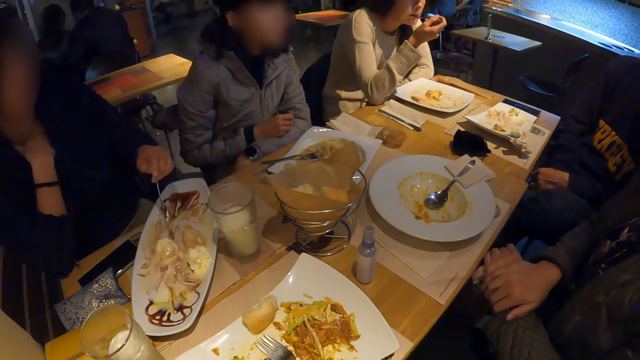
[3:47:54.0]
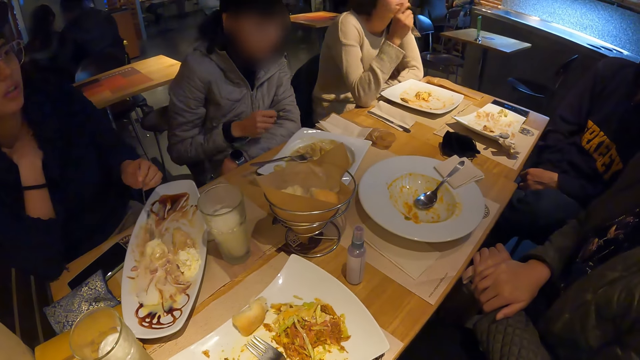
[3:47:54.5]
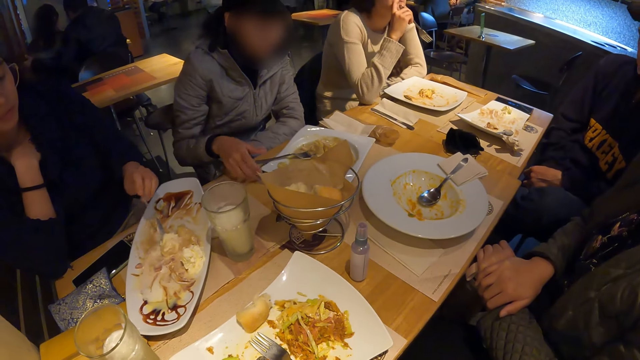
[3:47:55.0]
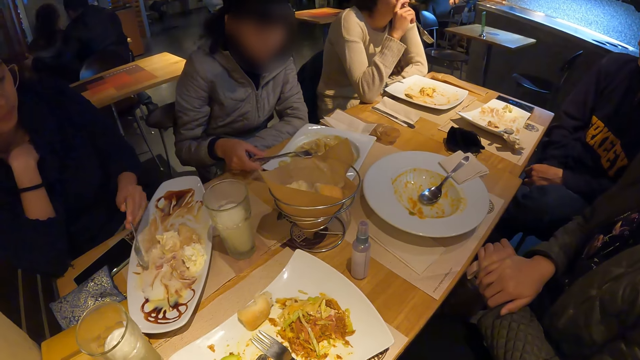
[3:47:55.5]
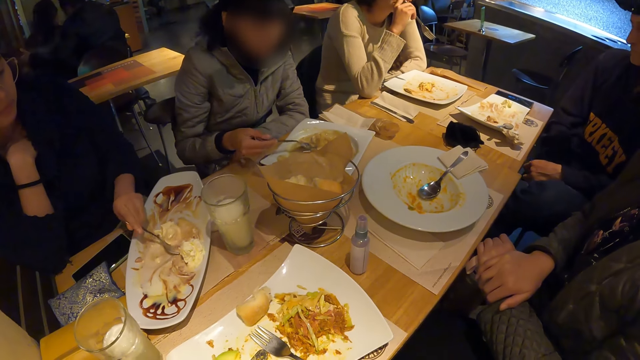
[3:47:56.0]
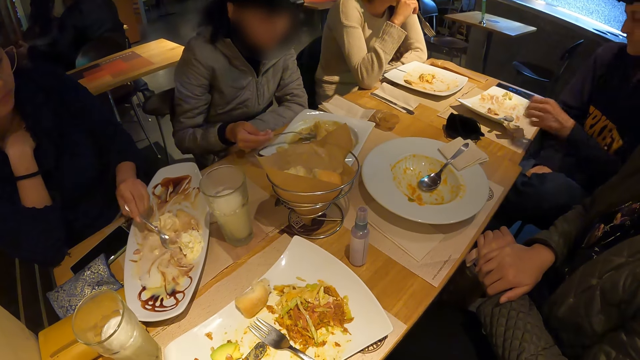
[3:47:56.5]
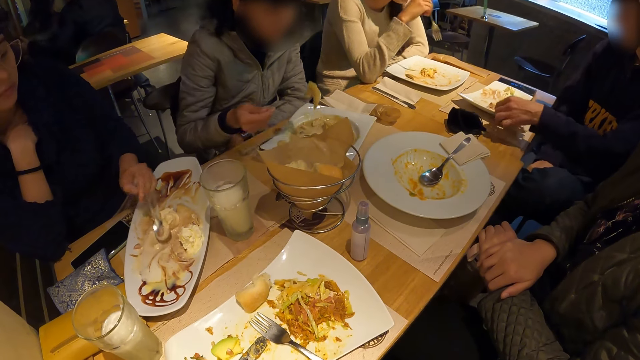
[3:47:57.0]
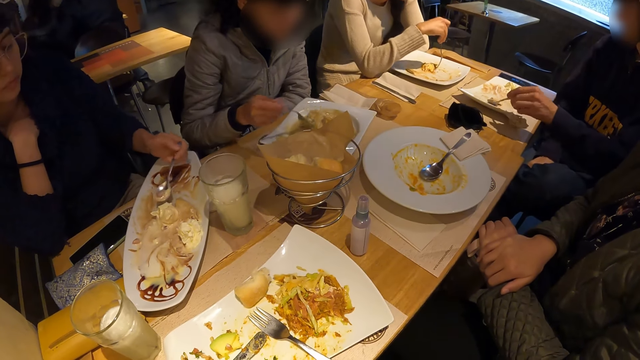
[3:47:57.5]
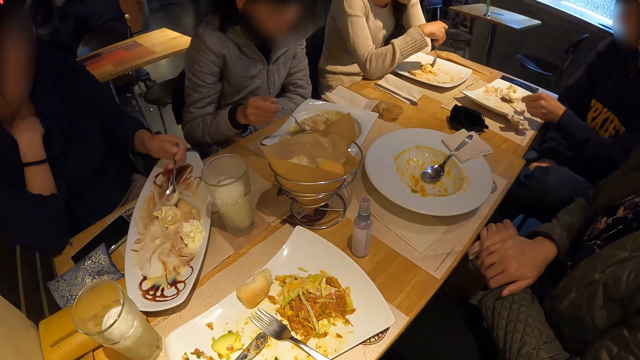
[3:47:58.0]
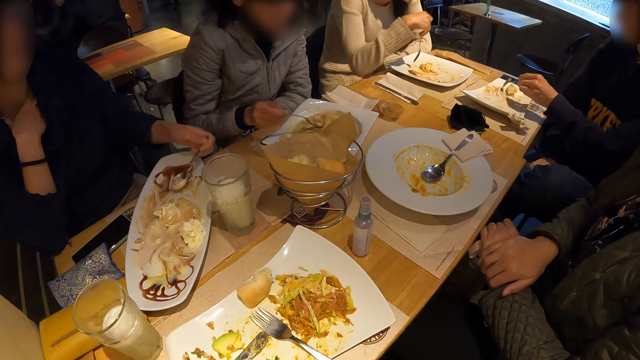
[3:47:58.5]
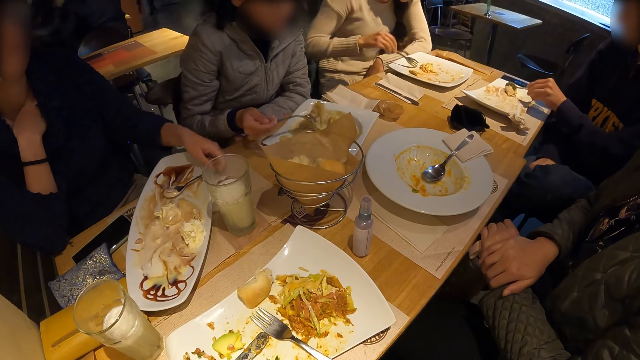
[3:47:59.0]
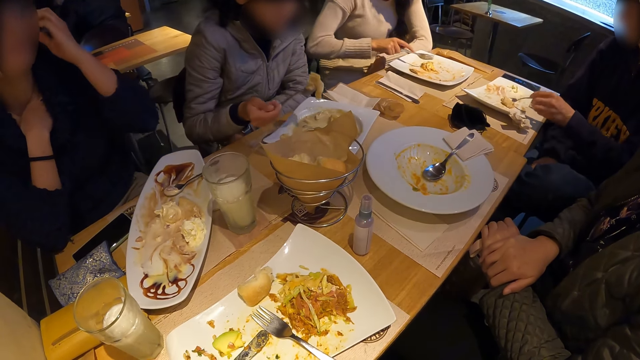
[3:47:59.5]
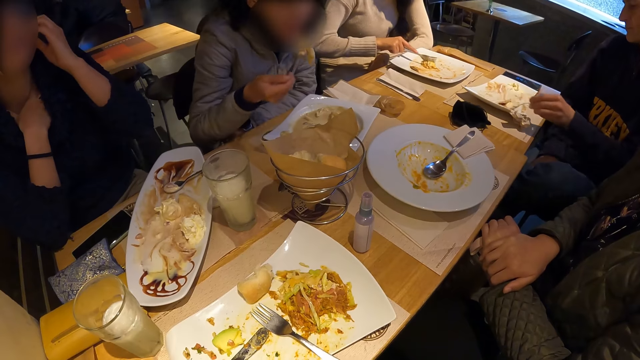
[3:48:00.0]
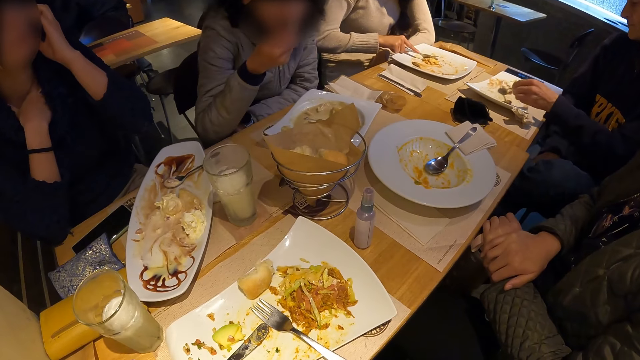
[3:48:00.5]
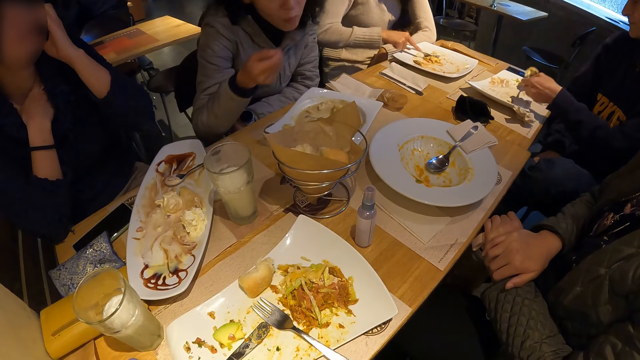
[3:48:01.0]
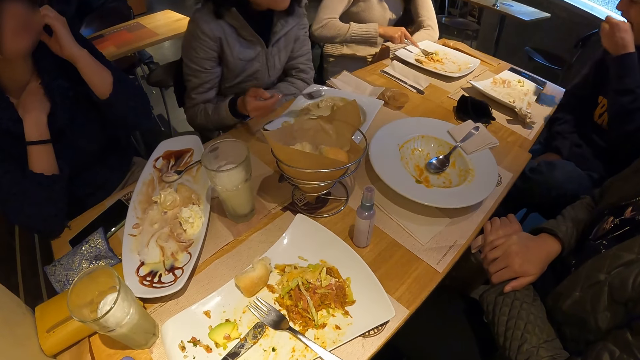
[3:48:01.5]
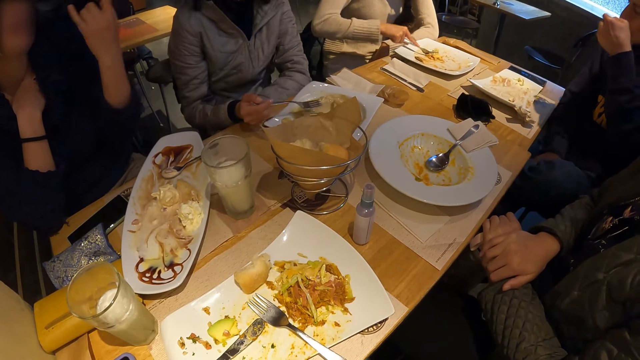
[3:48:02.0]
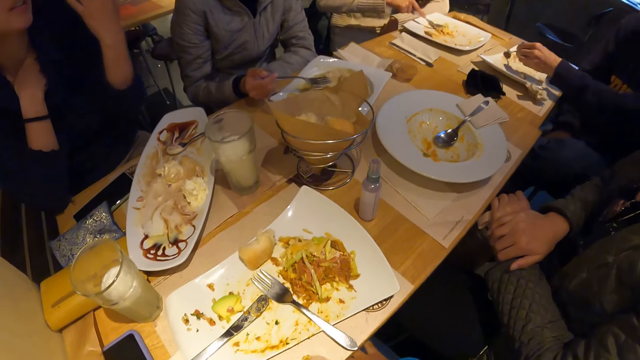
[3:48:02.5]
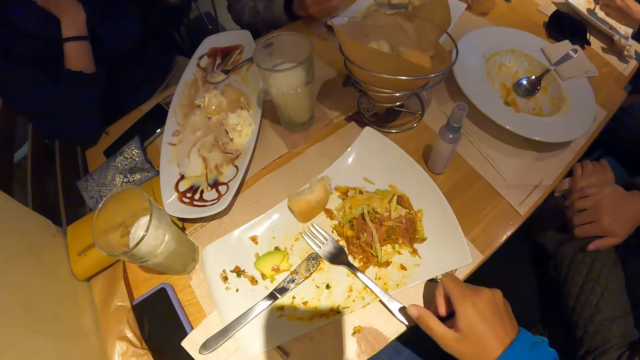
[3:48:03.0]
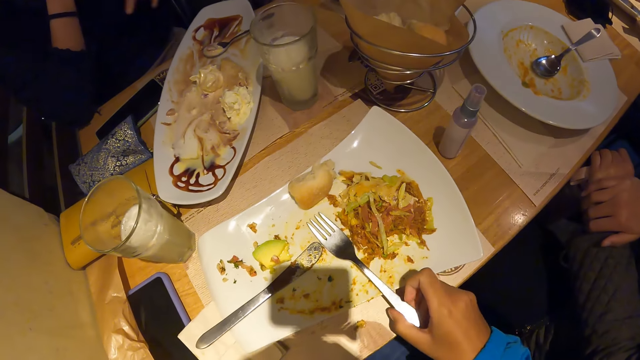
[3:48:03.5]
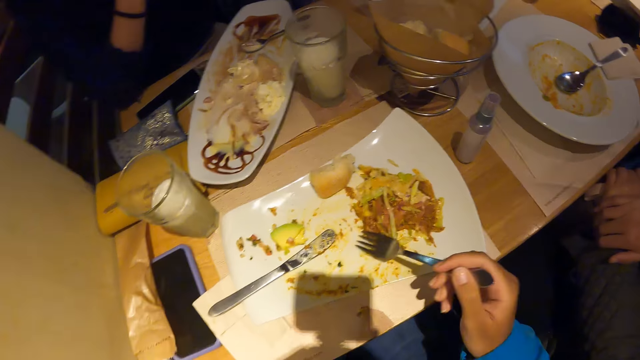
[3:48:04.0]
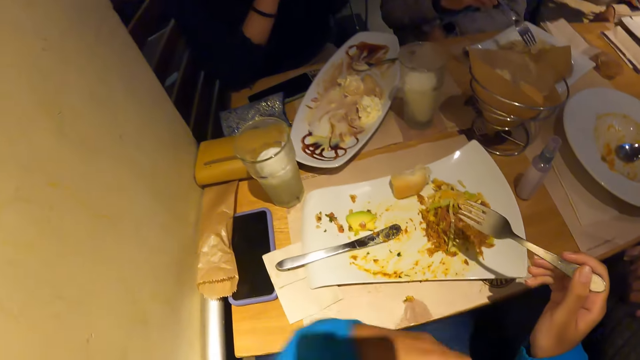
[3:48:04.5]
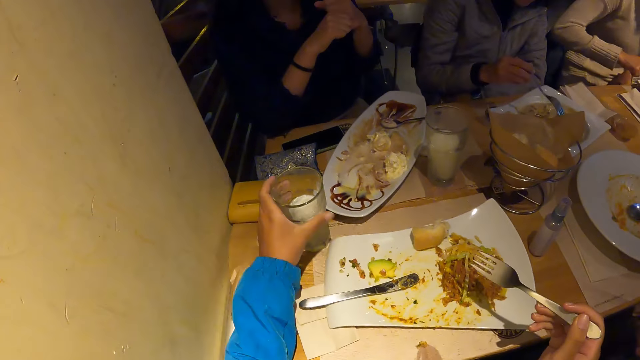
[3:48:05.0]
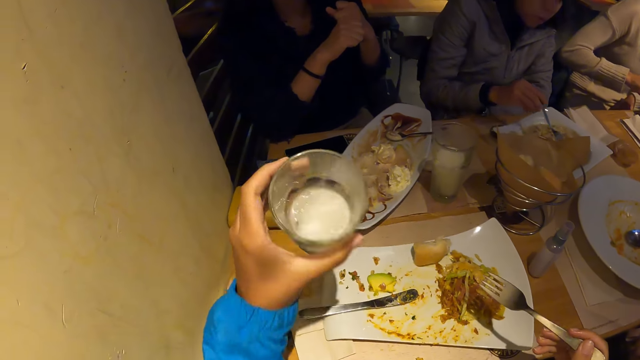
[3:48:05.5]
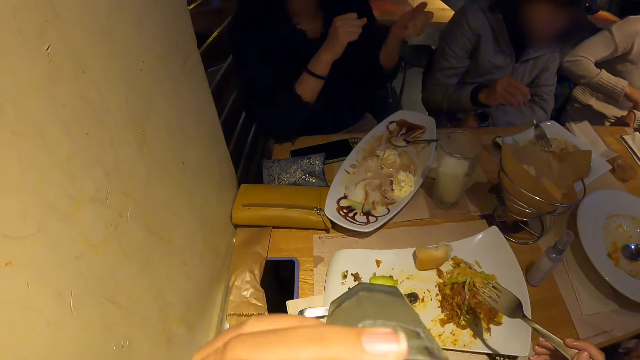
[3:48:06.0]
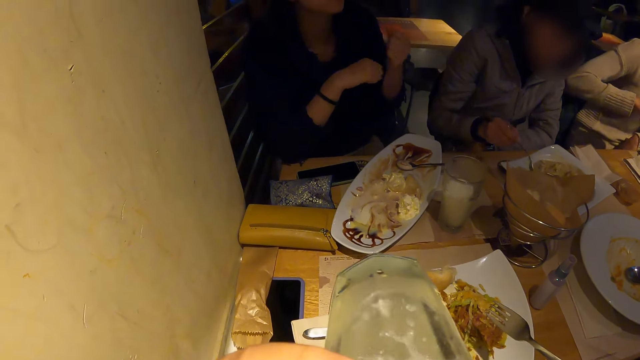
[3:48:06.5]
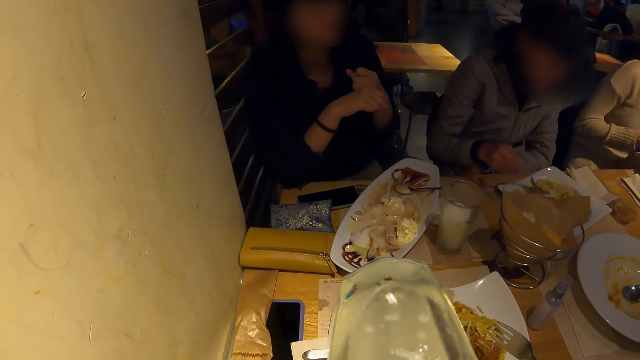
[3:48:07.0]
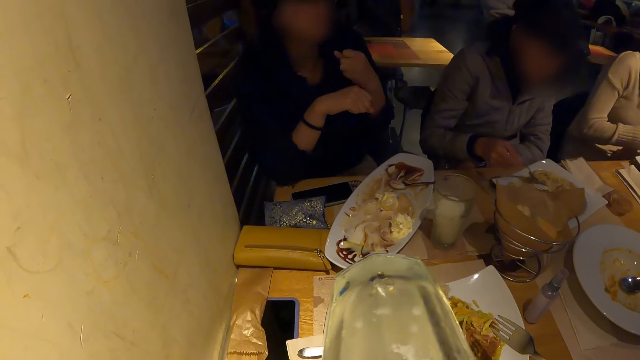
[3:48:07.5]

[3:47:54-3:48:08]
A woman picks the fork from the table with her right hand. A man picks the spoon from the plate with his left hand. Another woman drops the spoon in her left hand on the plate. The other woman touches her hair with her left hand in the eatery. The first woman eats the meal from the plate on the table with the fork in her right hand. The man eats the meal from the plate on the table with the spoon in his left hand. The other woman gestures out with her hand. The camera wearer picks the fork from the plate on the table with his right hand. He picks the glass cup from the table with his right hand. He drinks lemonade from the glass cup in his left hand.

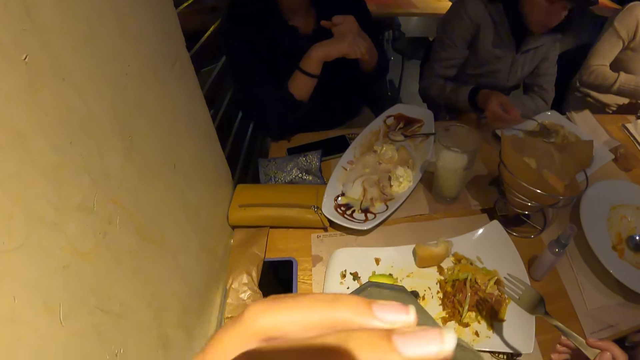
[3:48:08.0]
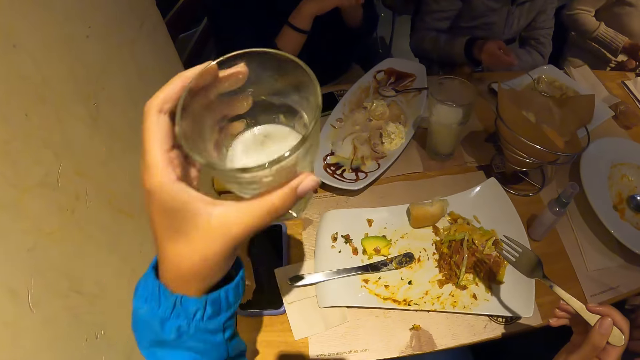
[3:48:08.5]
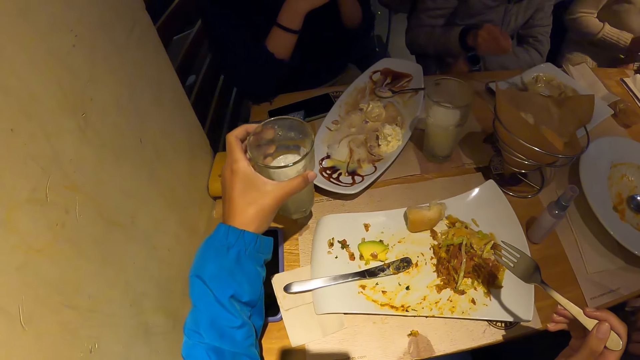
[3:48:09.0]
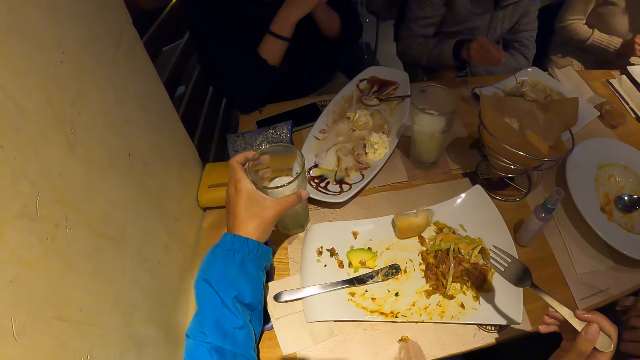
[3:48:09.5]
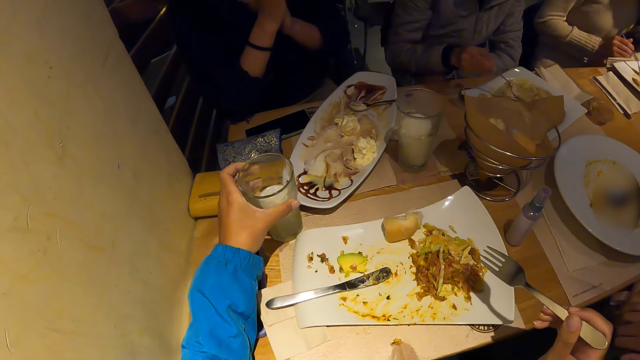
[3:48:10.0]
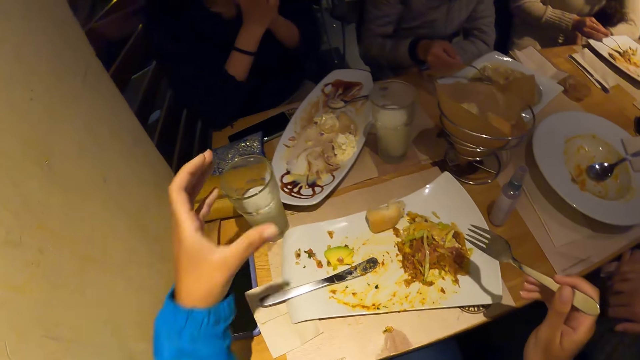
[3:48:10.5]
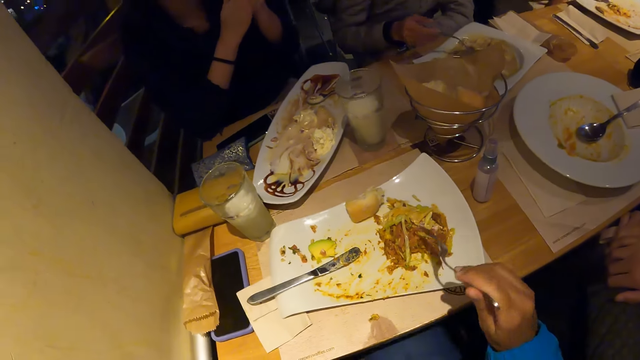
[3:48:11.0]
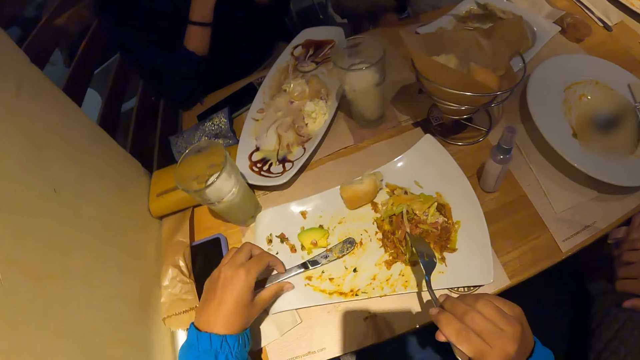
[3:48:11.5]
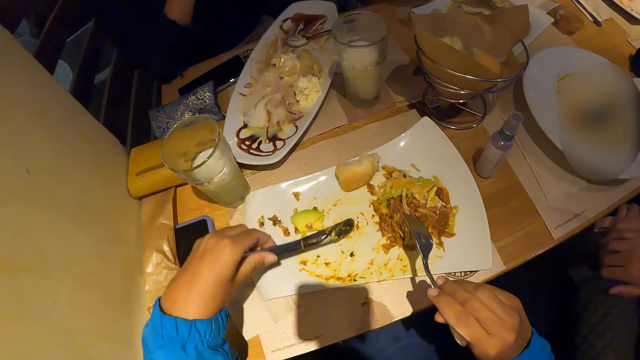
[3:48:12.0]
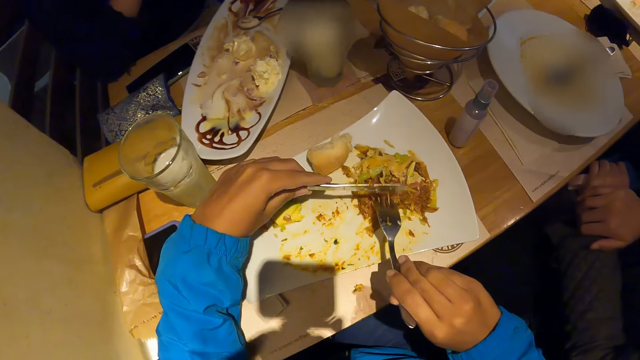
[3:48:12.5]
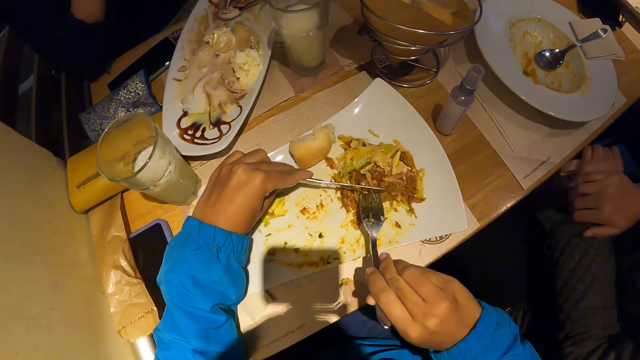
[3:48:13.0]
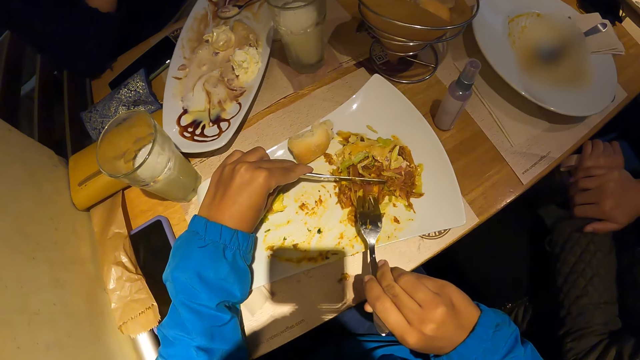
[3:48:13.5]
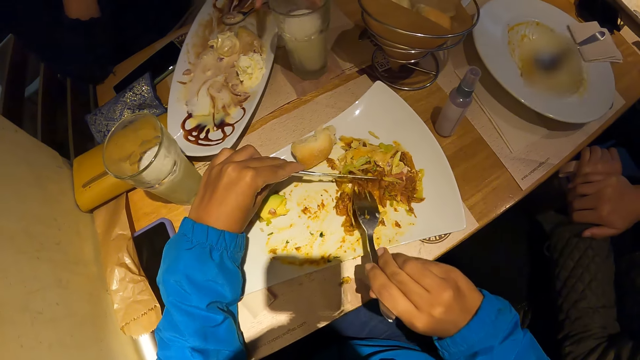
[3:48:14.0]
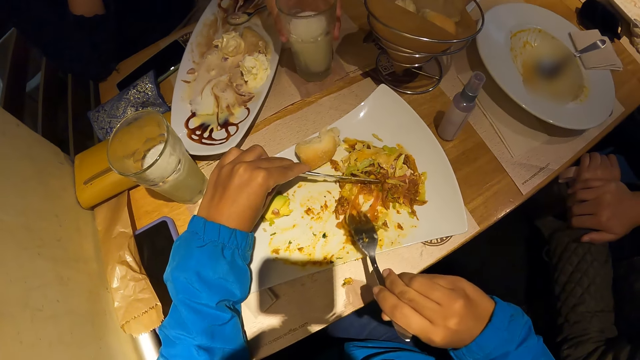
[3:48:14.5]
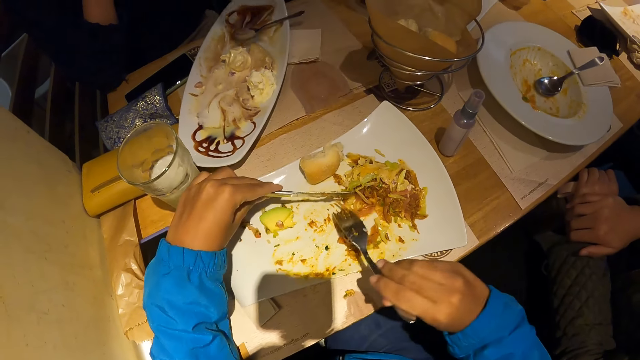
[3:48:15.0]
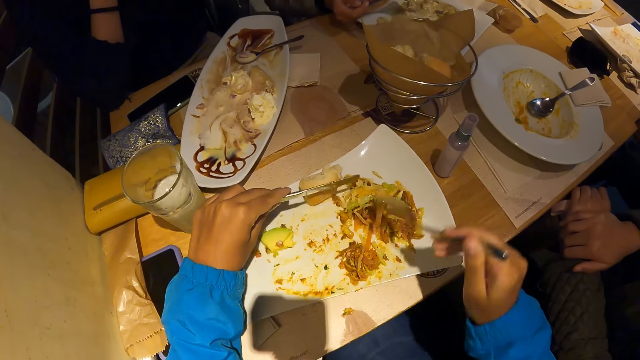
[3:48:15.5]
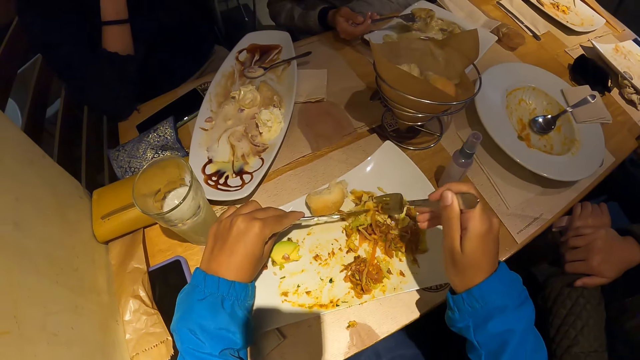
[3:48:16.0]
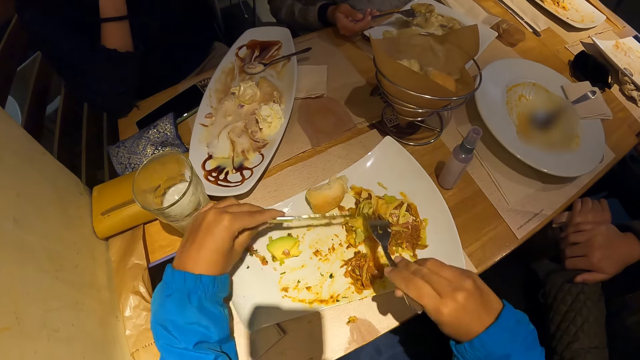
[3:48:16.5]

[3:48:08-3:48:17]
The camera wearer drops the glass cup on the table with his left hand. He holds the fork. He picks the knife from the plate on the table with his left hand. He scoops food. The woman picks the glass cup from the table with her left hand.
